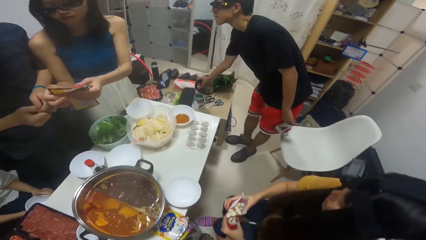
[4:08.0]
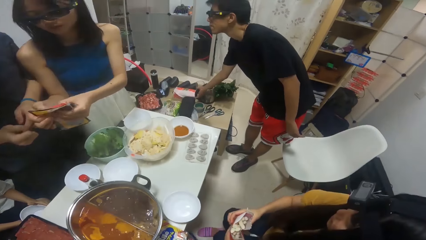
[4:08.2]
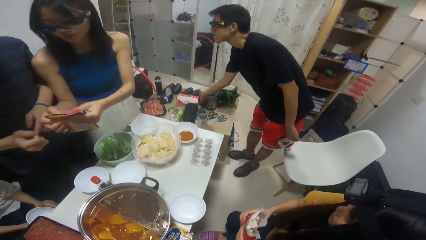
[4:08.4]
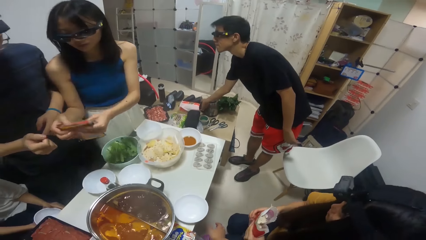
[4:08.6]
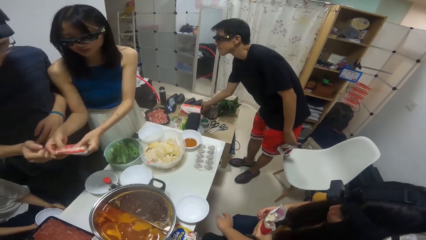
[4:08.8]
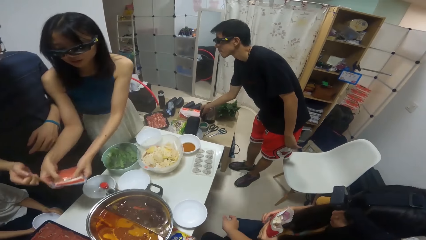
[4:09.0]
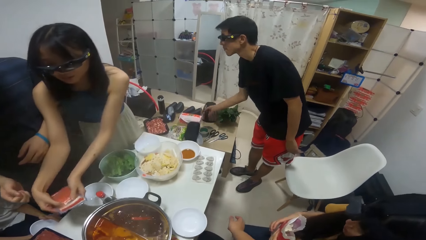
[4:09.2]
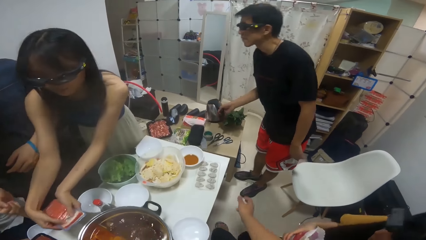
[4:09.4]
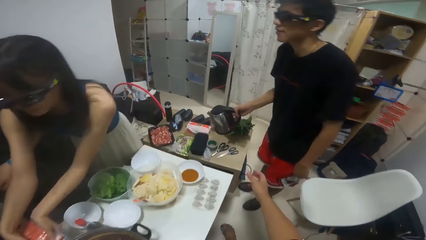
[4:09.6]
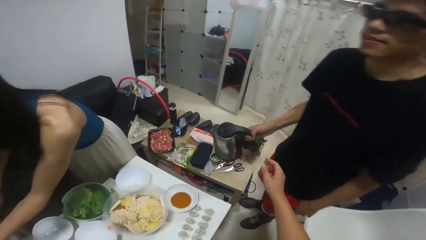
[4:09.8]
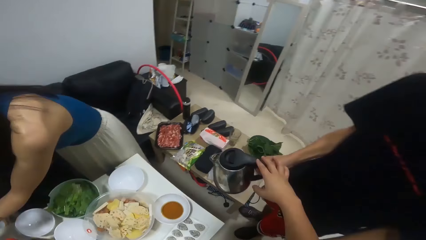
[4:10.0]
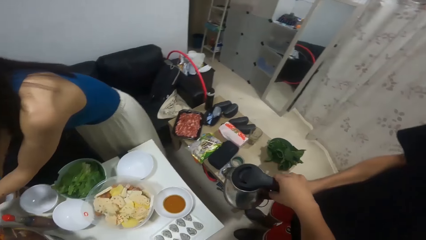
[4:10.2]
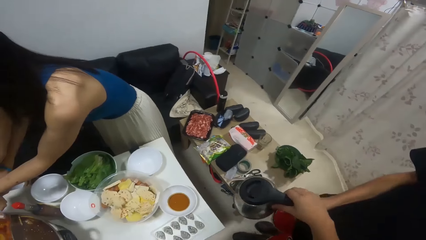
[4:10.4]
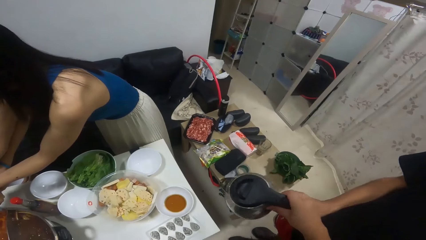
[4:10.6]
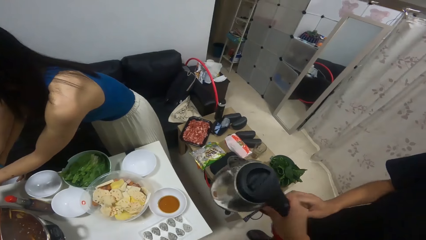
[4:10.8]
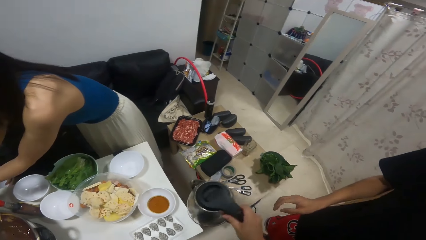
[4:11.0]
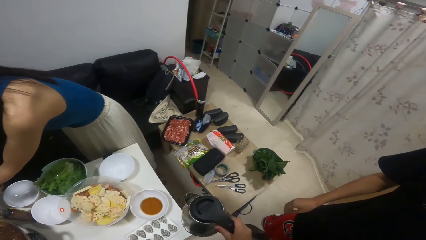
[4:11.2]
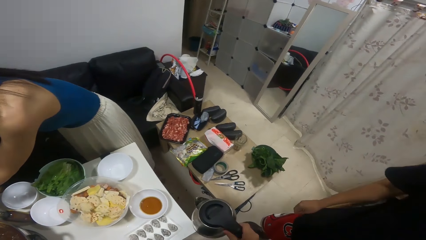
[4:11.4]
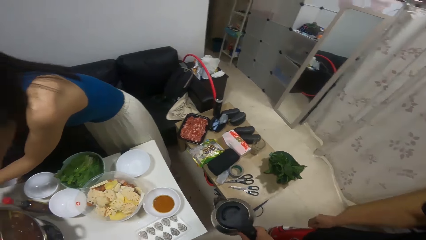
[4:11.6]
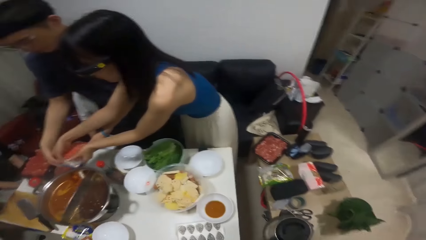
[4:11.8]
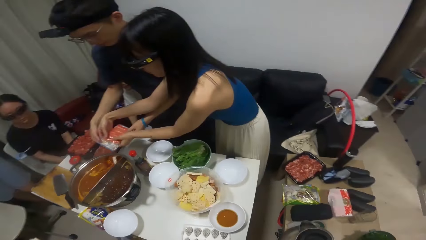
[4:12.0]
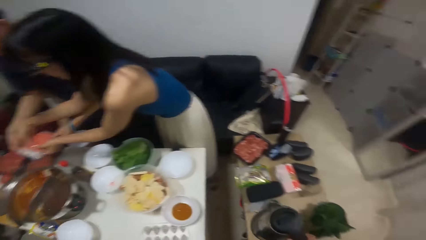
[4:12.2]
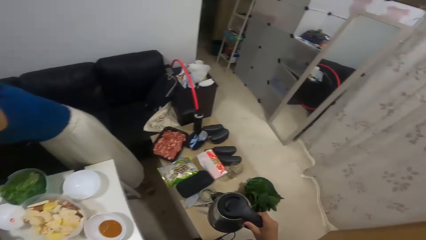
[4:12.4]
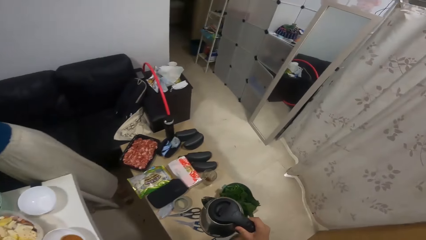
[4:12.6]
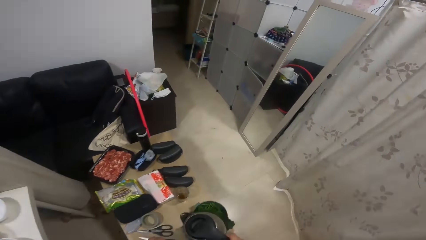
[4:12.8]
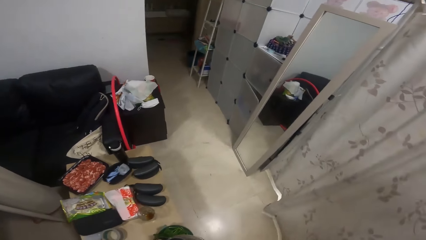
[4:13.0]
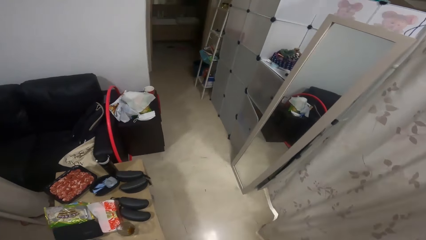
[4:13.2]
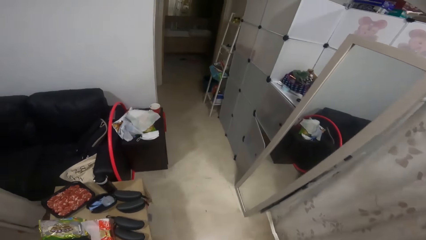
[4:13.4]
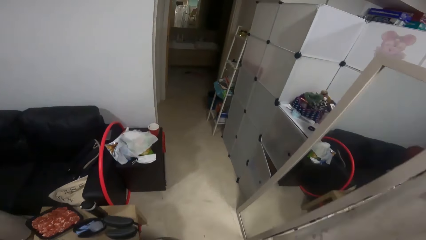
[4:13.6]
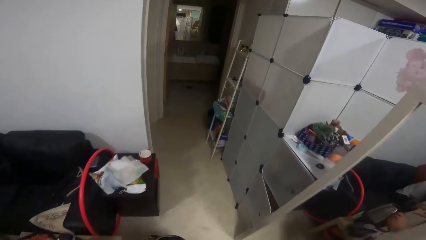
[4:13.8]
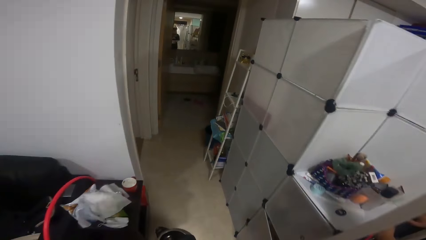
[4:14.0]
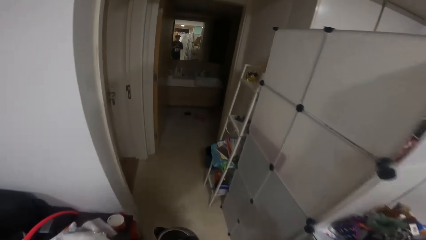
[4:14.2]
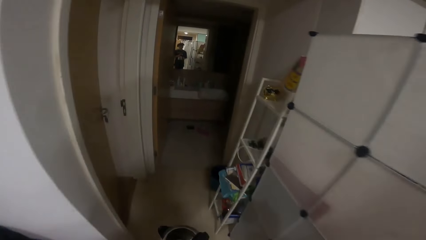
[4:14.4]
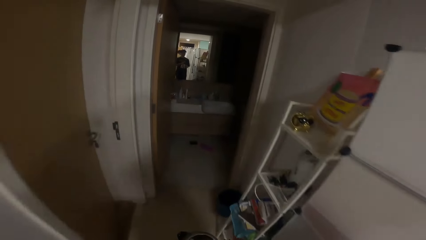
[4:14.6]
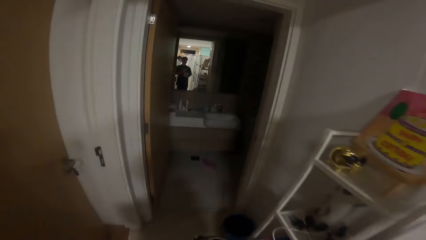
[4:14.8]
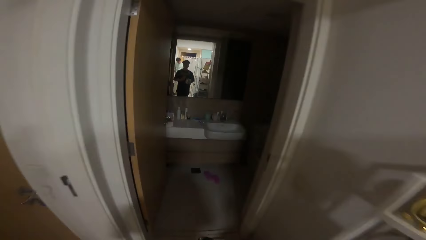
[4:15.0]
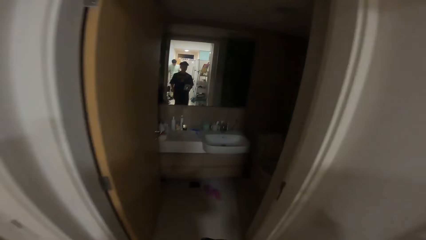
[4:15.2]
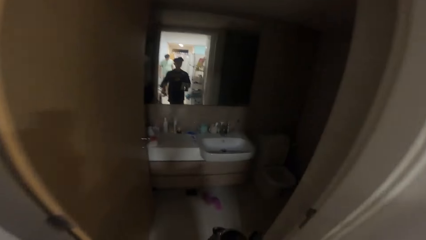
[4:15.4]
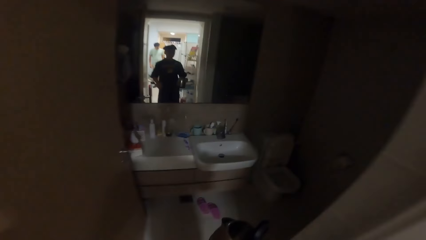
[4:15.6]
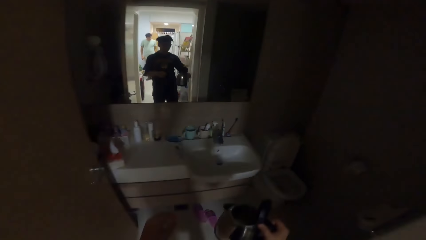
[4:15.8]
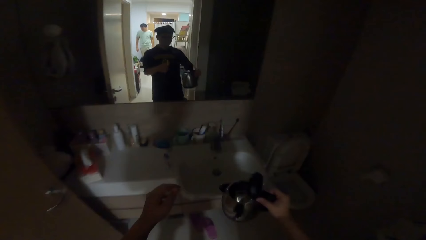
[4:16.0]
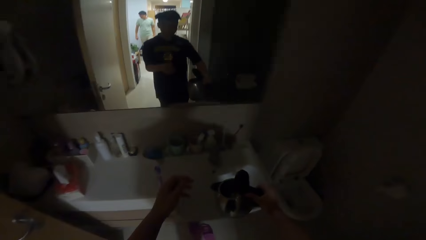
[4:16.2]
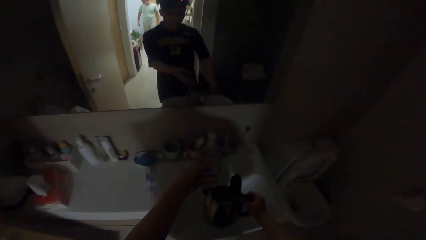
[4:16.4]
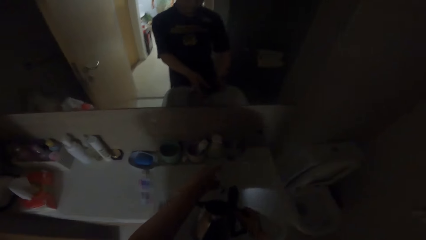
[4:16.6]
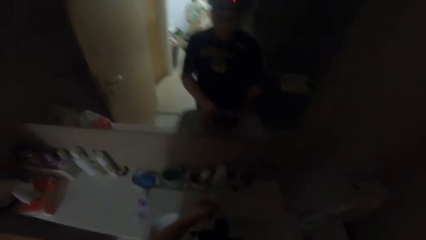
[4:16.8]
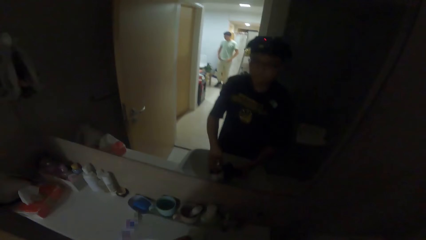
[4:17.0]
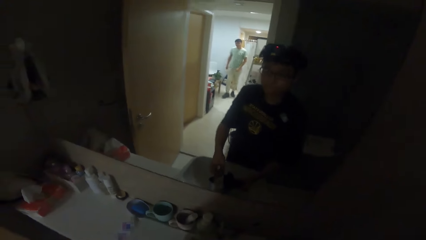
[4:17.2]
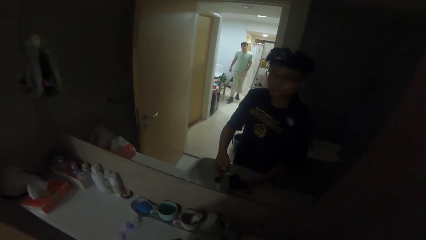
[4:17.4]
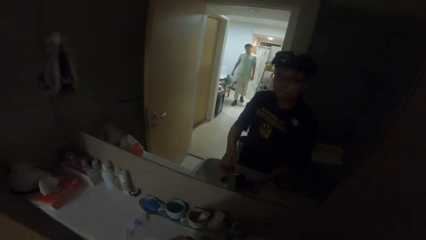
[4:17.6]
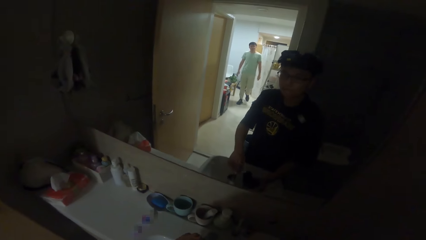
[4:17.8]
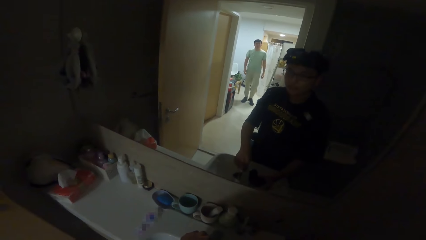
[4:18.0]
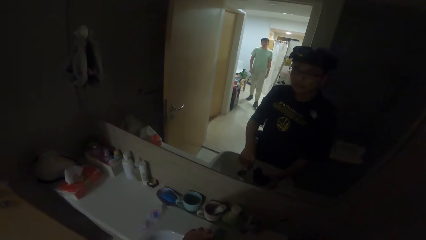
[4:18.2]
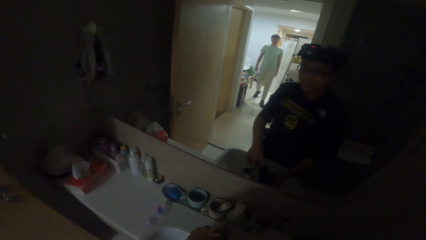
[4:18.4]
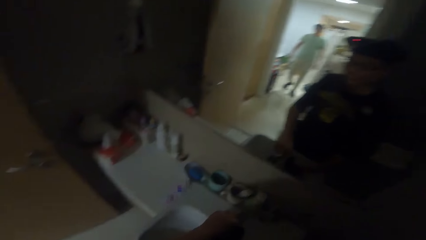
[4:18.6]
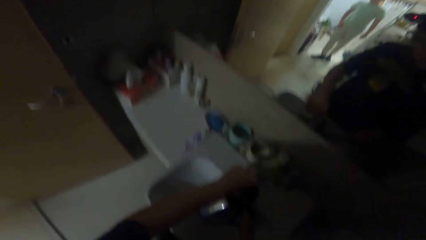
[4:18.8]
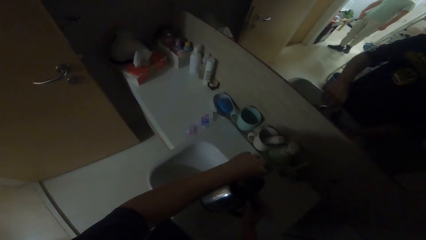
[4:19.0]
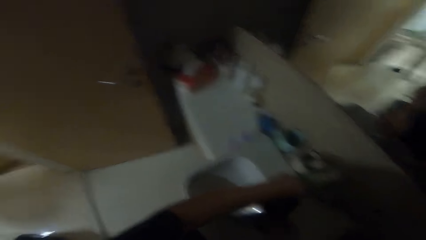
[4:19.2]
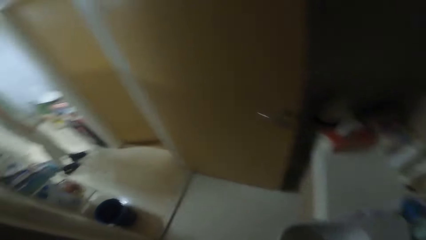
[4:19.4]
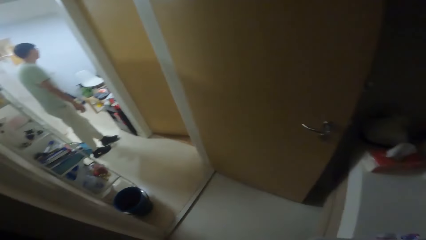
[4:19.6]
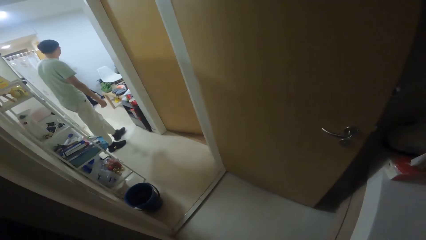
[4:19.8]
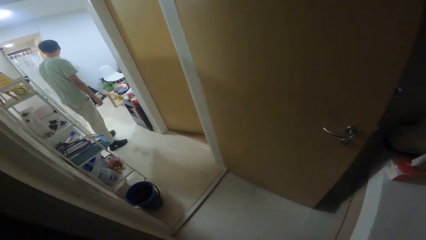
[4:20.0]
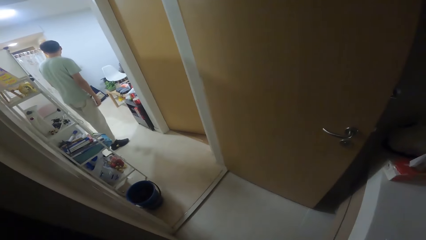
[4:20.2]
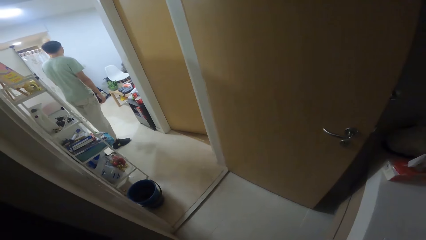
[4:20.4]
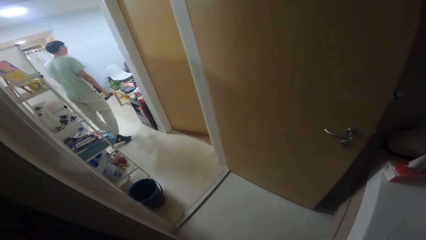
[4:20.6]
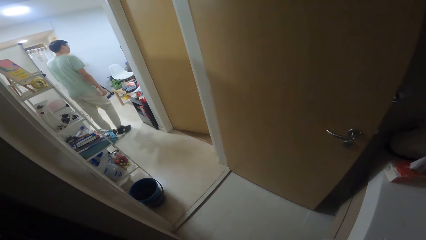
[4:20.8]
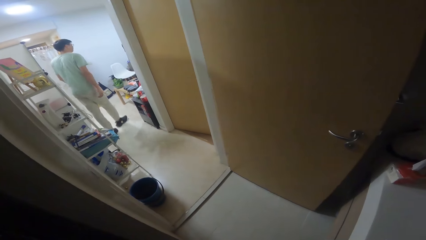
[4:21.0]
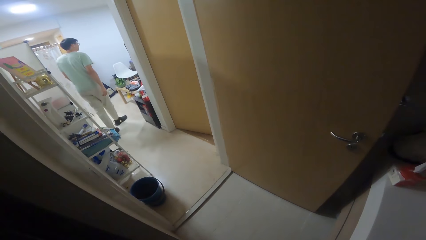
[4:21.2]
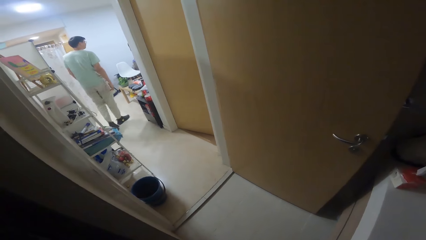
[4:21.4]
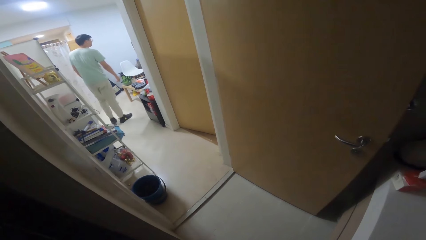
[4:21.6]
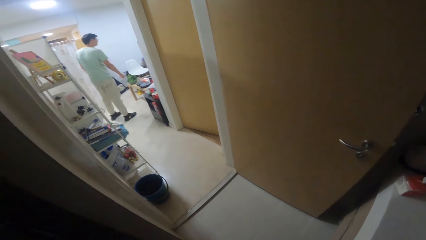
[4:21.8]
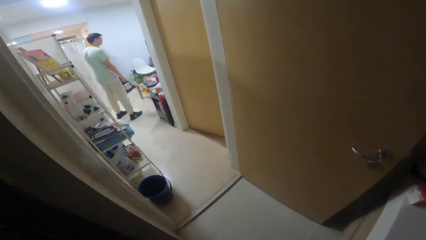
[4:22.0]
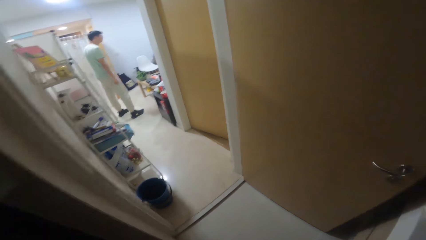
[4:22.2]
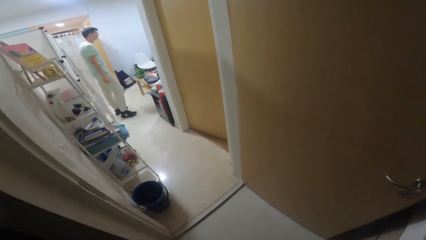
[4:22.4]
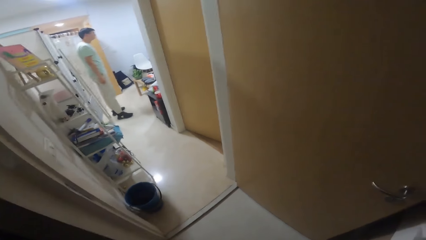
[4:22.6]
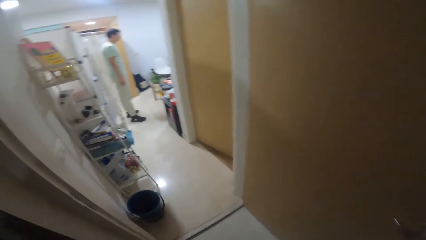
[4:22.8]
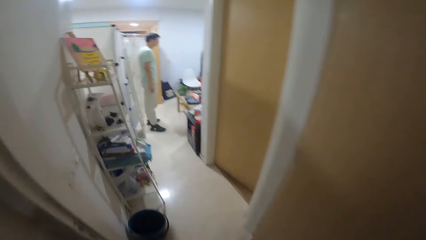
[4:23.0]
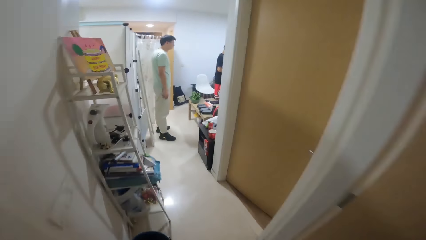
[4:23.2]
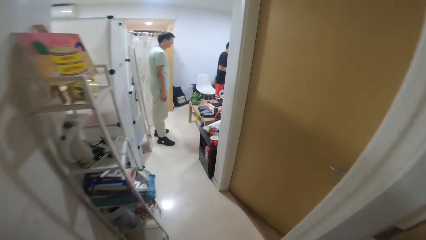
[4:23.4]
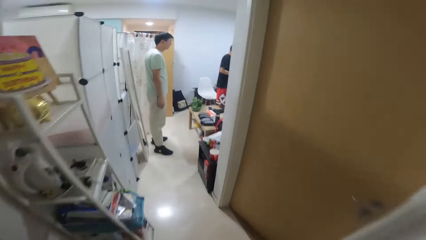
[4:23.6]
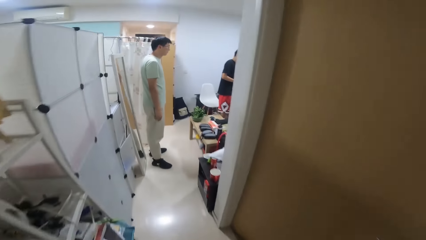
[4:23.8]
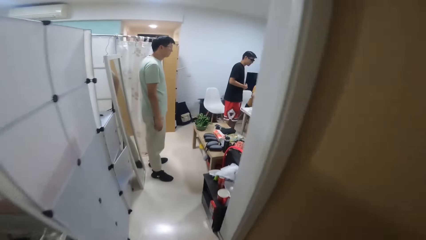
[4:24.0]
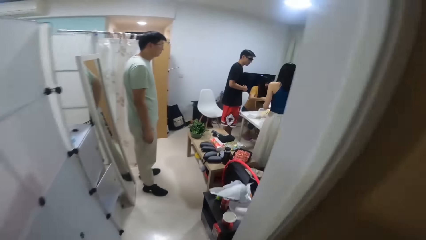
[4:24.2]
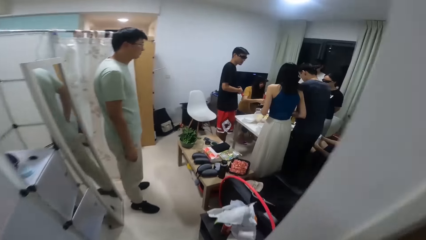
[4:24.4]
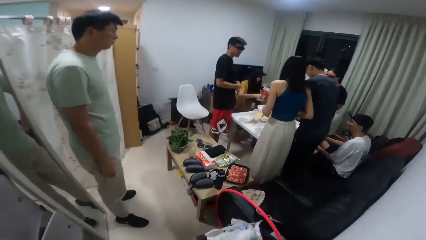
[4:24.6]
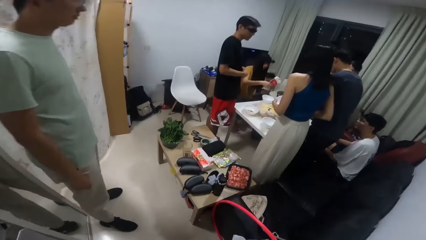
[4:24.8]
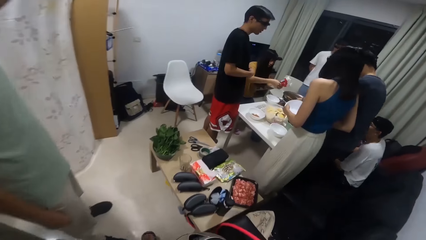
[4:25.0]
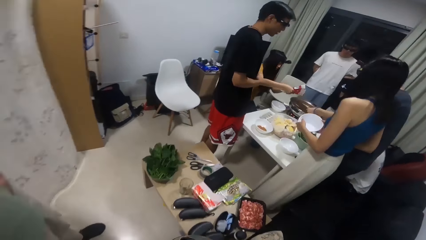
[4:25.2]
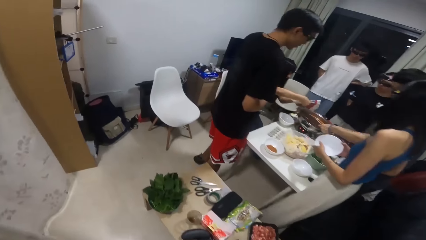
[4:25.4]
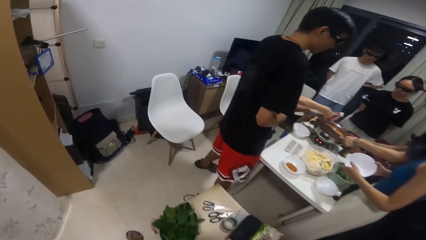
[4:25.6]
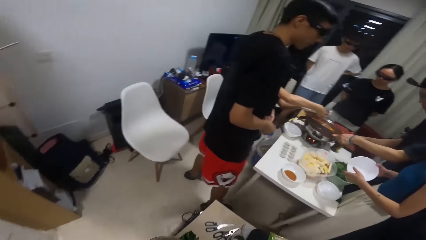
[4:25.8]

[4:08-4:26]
A man picks up the jug from the table with his right hand. The camera wearer collects the jug from the man with his right hand. He walks to the tap with the jug in his hand. He opens the tap. He fetches water inside the jug from the tap. He looks around. He walks into the room.
